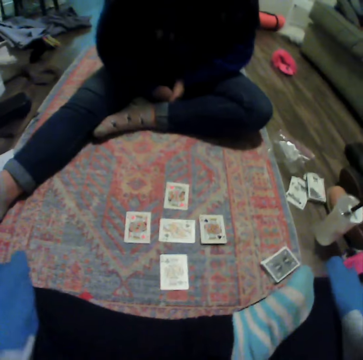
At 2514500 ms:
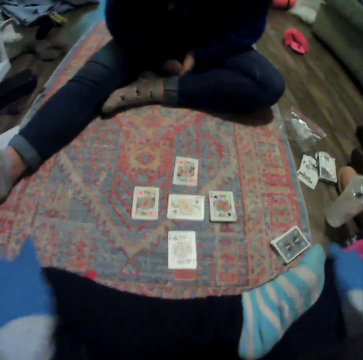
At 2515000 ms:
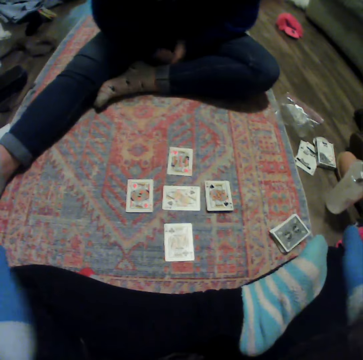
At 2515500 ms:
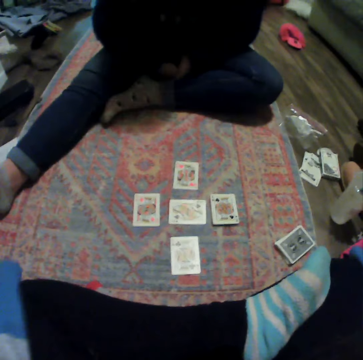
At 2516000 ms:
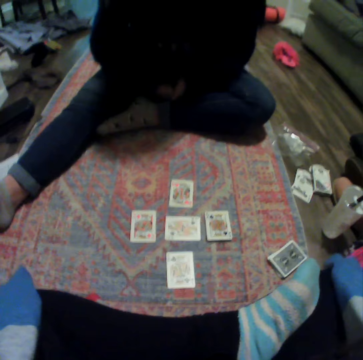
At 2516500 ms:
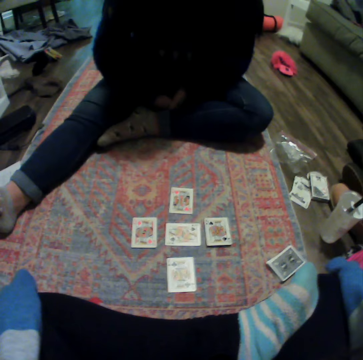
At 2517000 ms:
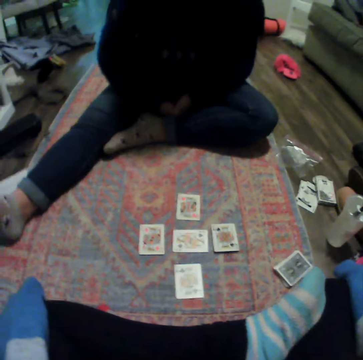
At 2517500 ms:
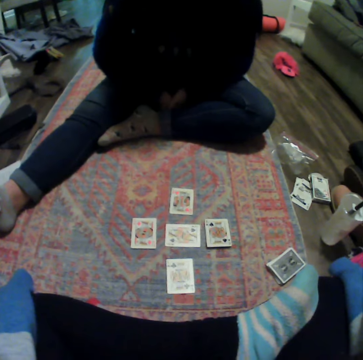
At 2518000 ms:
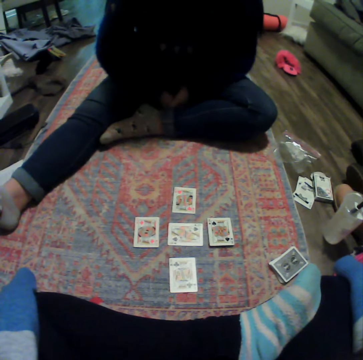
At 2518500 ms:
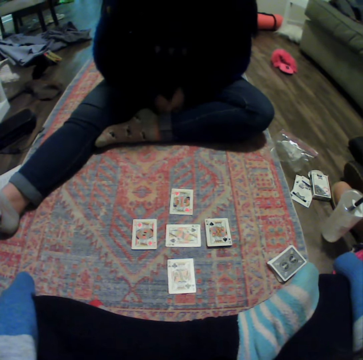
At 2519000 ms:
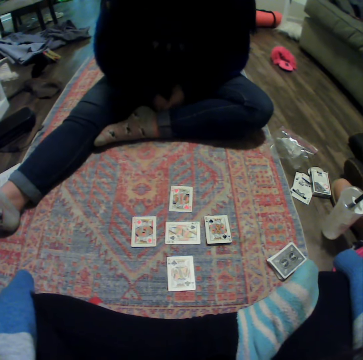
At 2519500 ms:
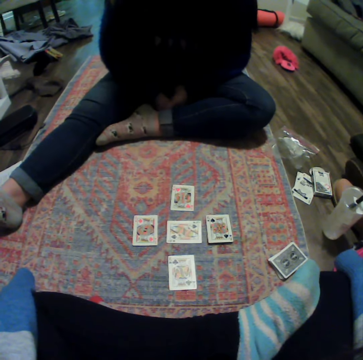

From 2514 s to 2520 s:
A lady talks to the camera wearer.

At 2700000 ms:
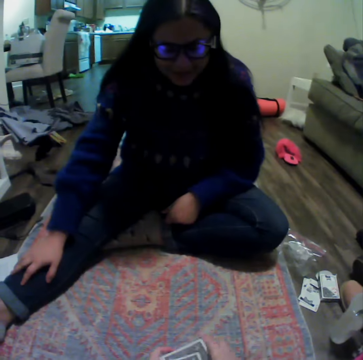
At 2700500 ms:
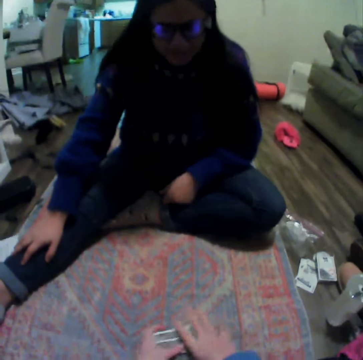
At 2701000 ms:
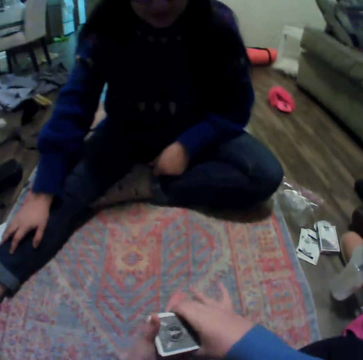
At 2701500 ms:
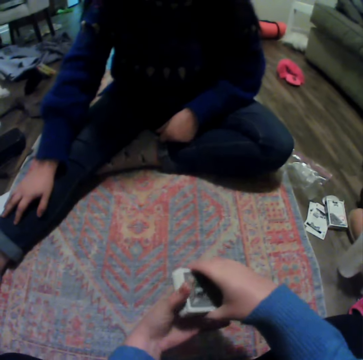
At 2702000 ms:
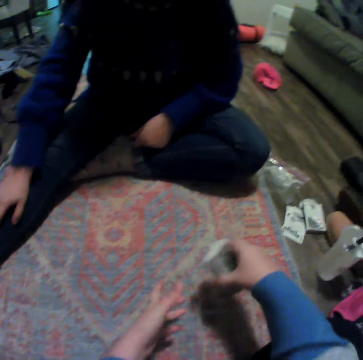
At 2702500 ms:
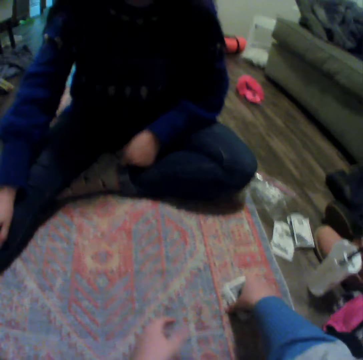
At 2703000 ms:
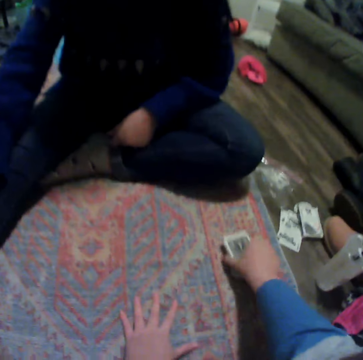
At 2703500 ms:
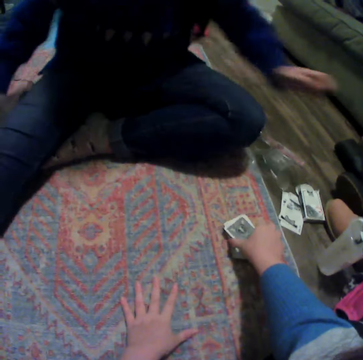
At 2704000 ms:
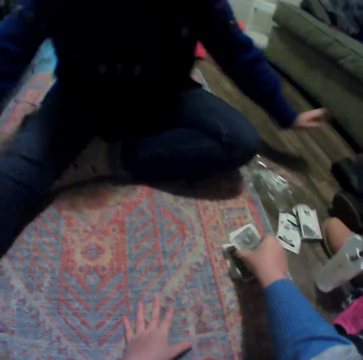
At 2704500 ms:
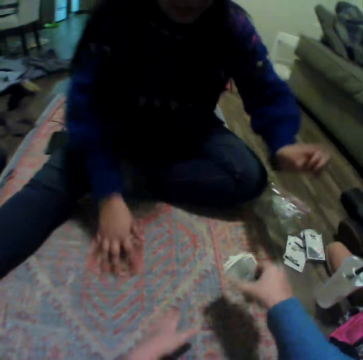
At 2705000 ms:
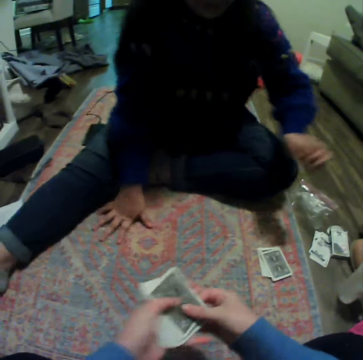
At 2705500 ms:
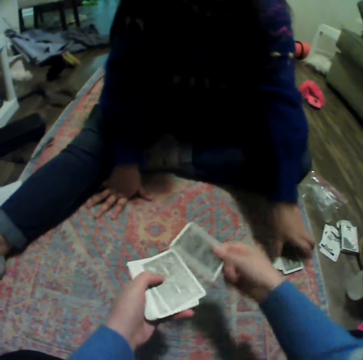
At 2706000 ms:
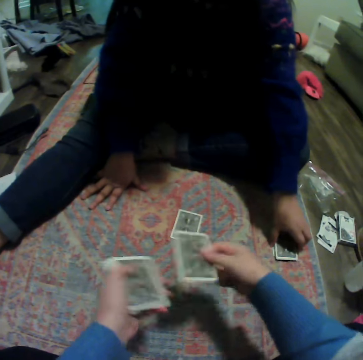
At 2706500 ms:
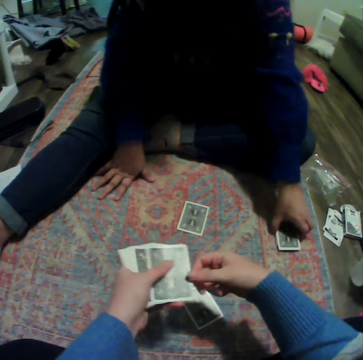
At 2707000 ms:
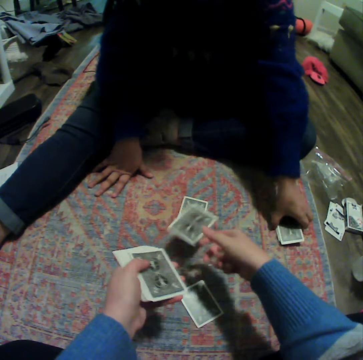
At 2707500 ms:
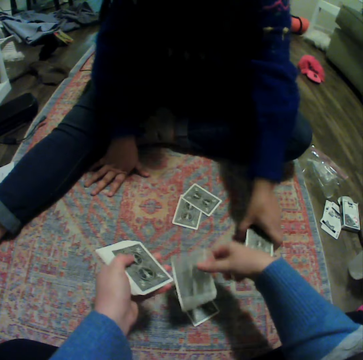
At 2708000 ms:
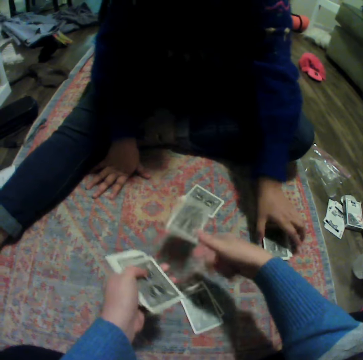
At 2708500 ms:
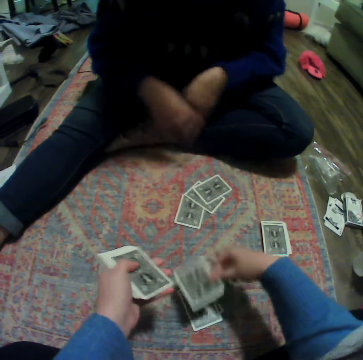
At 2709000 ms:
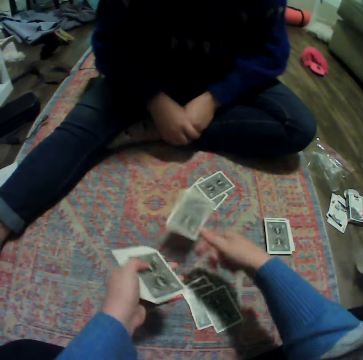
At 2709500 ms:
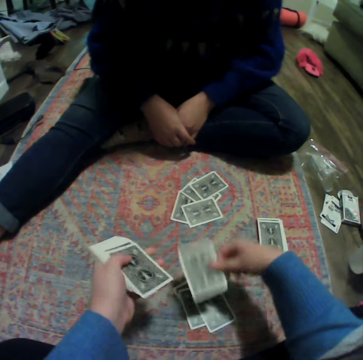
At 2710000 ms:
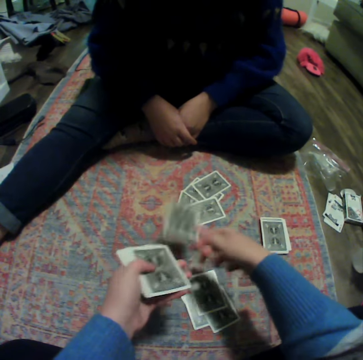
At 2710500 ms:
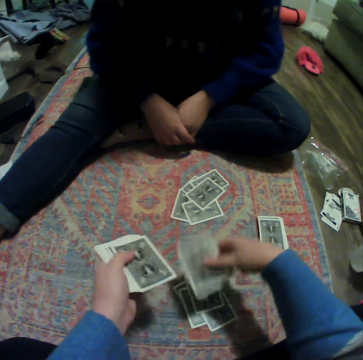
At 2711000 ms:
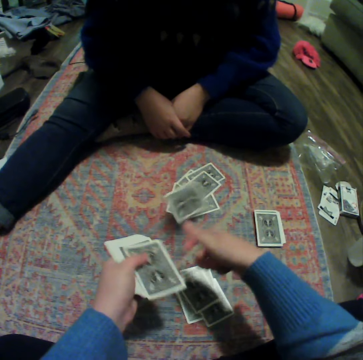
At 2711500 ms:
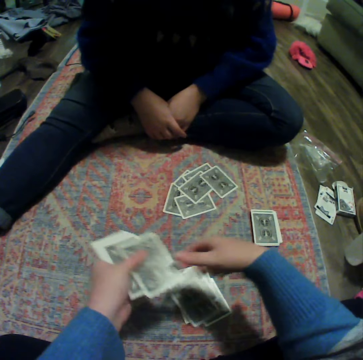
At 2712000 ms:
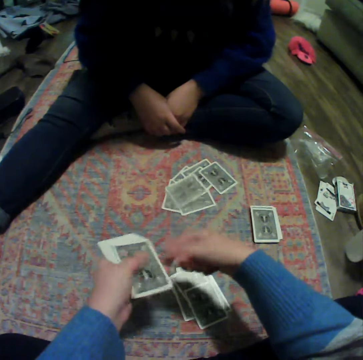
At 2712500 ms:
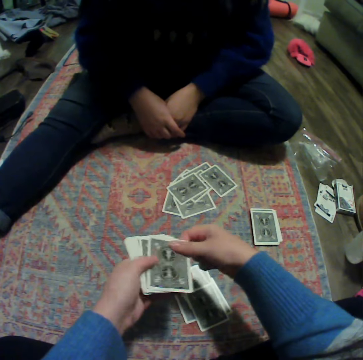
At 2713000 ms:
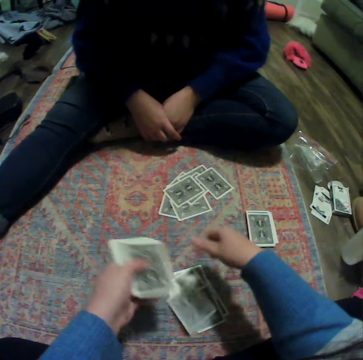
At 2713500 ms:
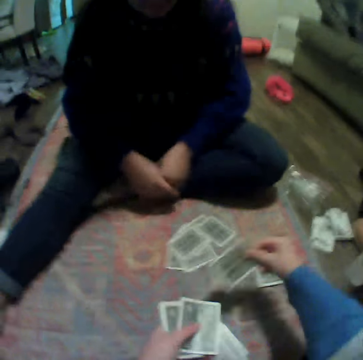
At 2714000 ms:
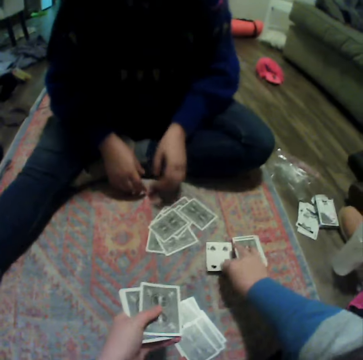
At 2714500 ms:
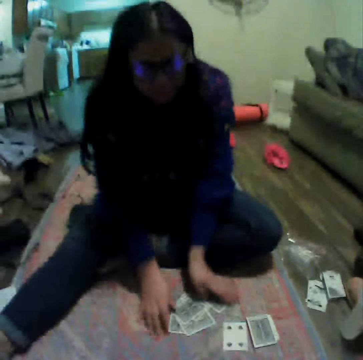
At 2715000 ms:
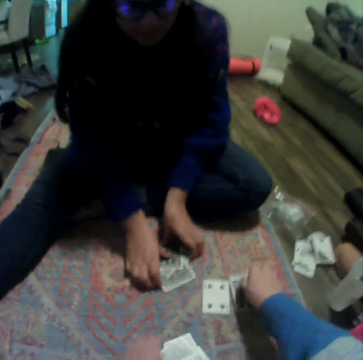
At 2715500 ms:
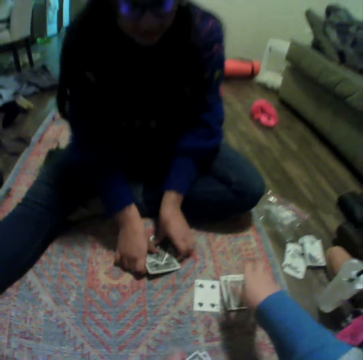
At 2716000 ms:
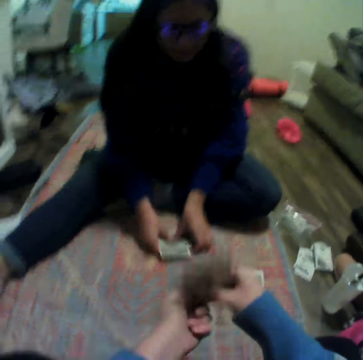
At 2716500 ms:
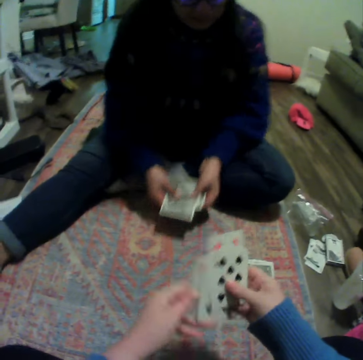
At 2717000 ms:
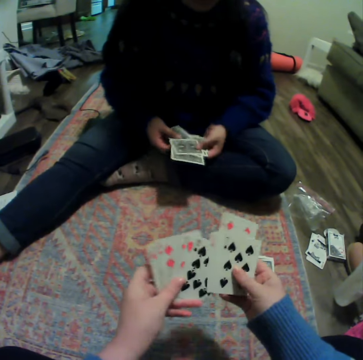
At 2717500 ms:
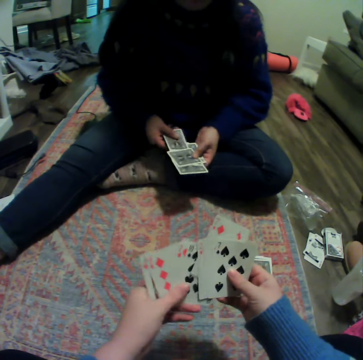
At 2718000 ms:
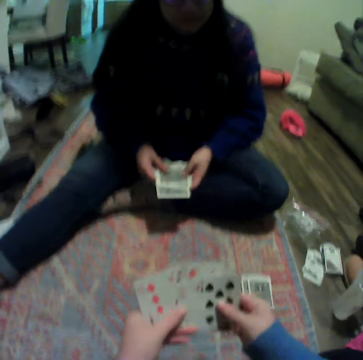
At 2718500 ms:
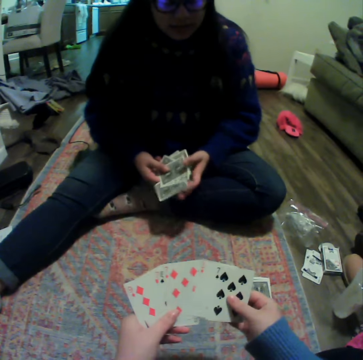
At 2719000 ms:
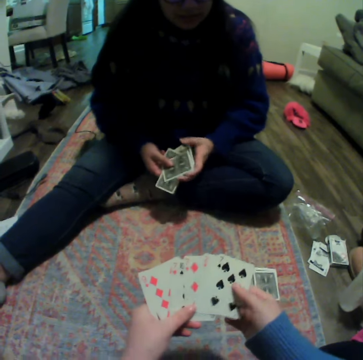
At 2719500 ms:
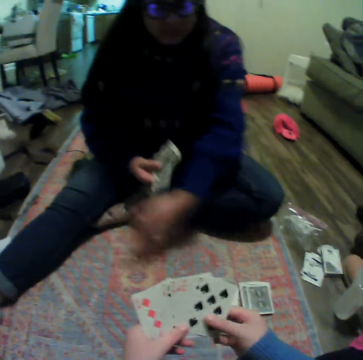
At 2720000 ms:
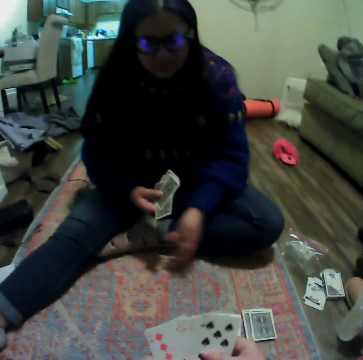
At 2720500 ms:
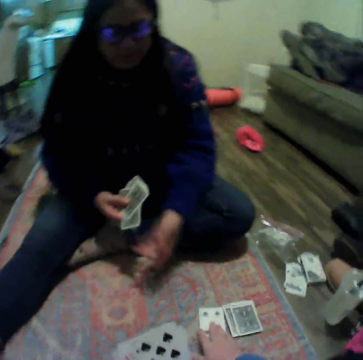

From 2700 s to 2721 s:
The camera wearer gathers the cards. They place the cards on the carpet and pick a few cards. A lady moves her hand. The camera wearer drops a card down. The lady touches the cards on the carpet. The camera wearer drops a card down again. They share the cards out and drop a card down repeatedly. The lady moves the cards. The camera wearer drops a card down repeatedly. The lady collects the cards. The camera wearer arranges the cards.

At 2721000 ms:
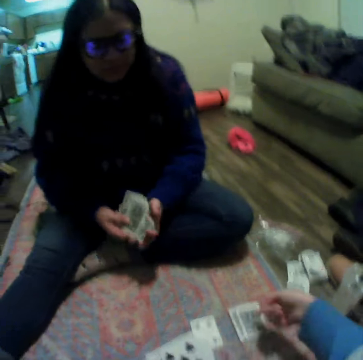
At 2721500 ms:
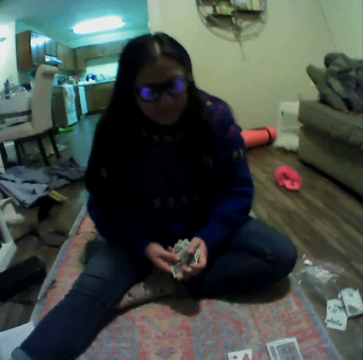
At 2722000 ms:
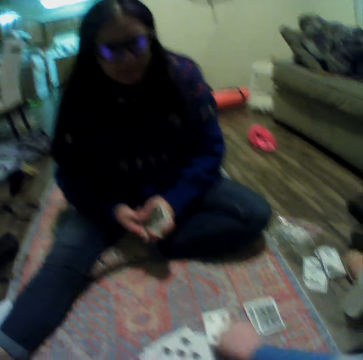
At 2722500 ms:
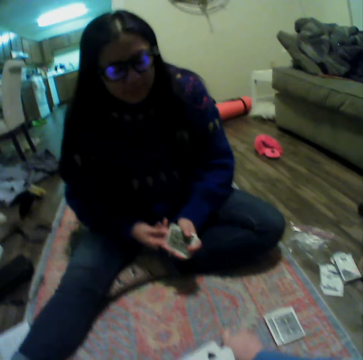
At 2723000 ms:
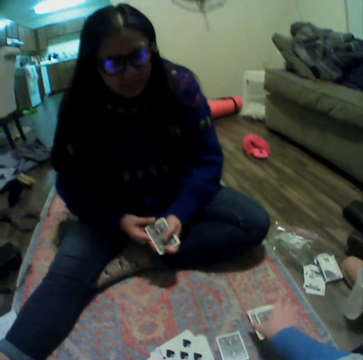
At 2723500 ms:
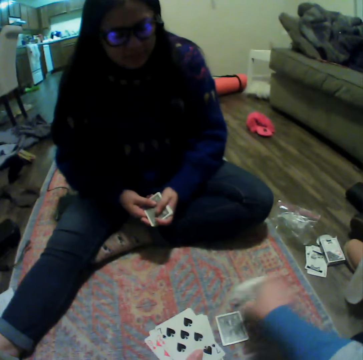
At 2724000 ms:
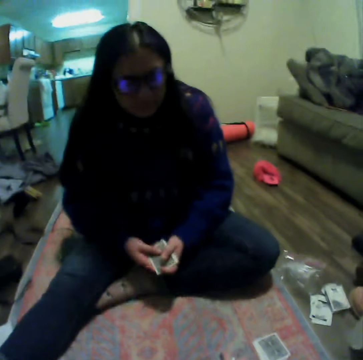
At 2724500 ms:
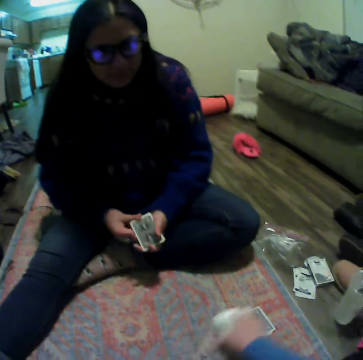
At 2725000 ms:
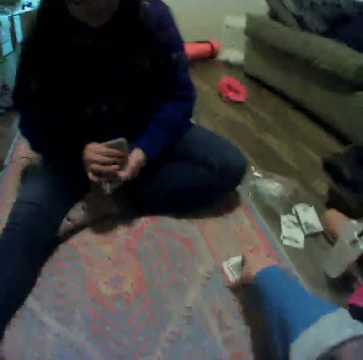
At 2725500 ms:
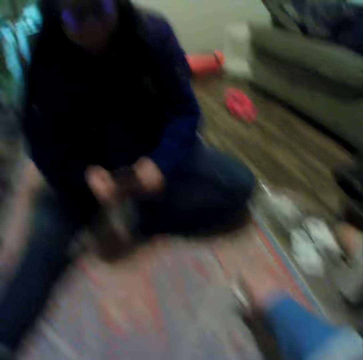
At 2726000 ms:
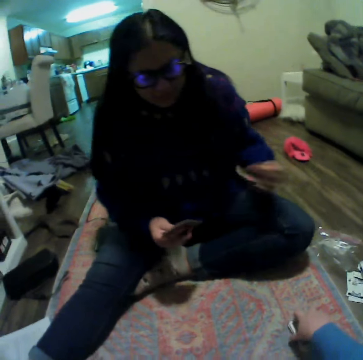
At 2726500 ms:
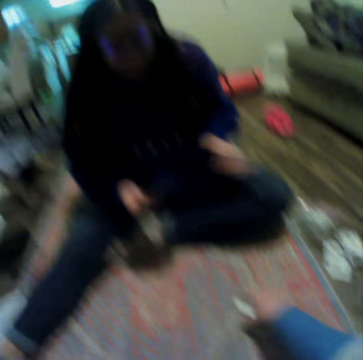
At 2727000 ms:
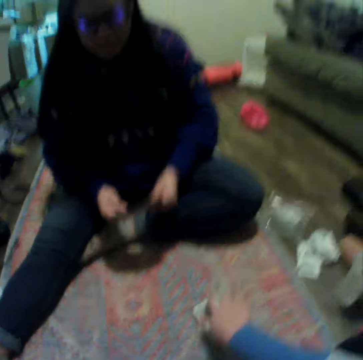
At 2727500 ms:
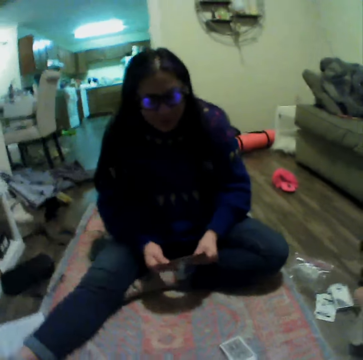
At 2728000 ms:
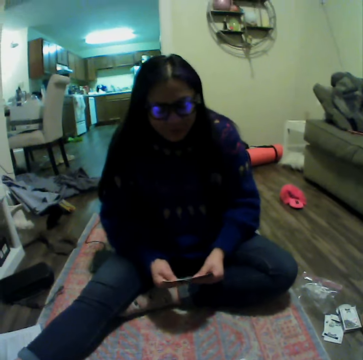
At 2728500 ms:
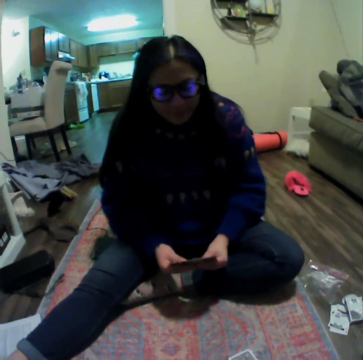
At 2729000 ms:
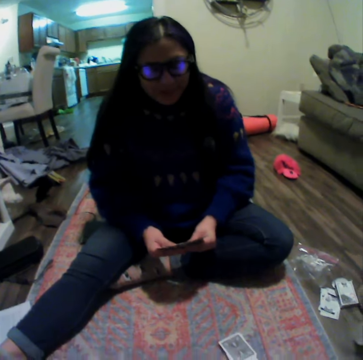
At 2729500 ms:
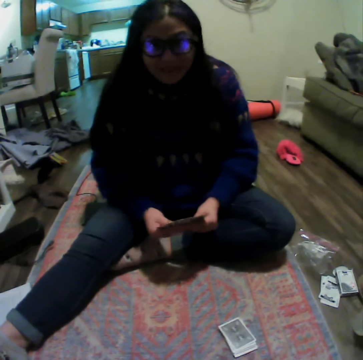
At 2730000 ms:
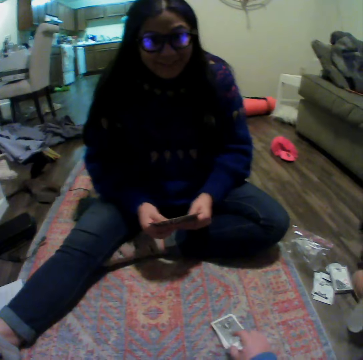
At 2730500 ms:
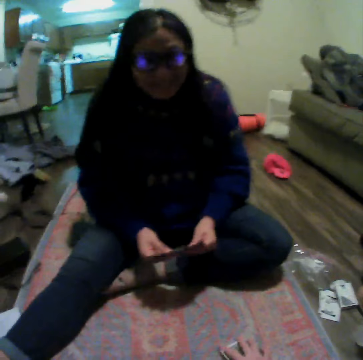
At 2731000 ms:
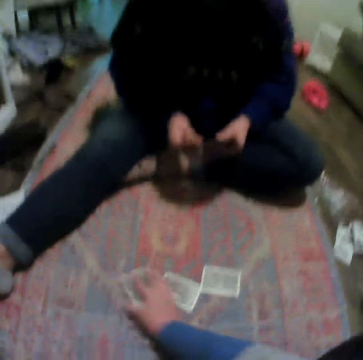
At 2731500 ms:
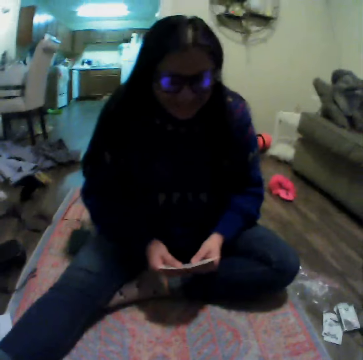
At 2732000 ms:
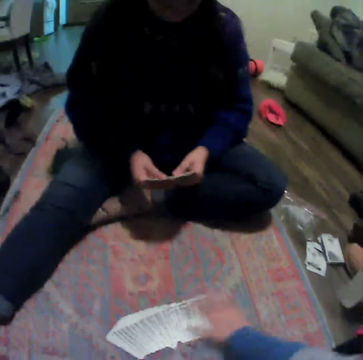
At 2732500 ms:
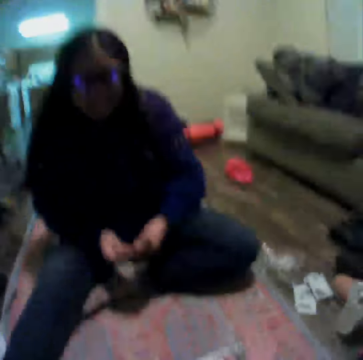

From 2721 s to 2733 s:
The camera wearer picks up the cards. He puts the cards down. He shuffles the cards on his hand.
